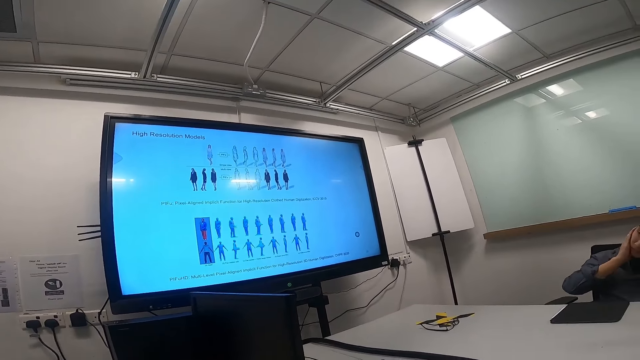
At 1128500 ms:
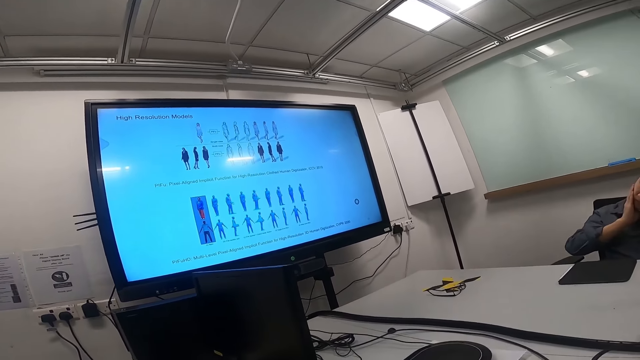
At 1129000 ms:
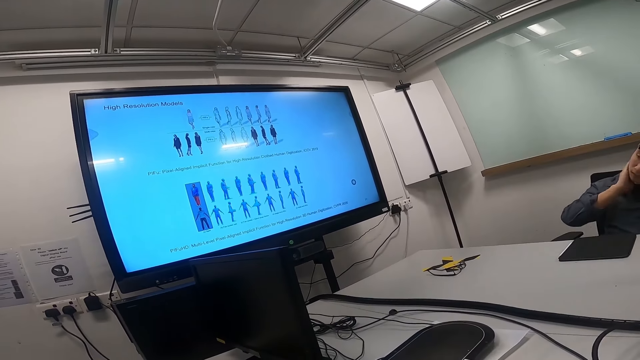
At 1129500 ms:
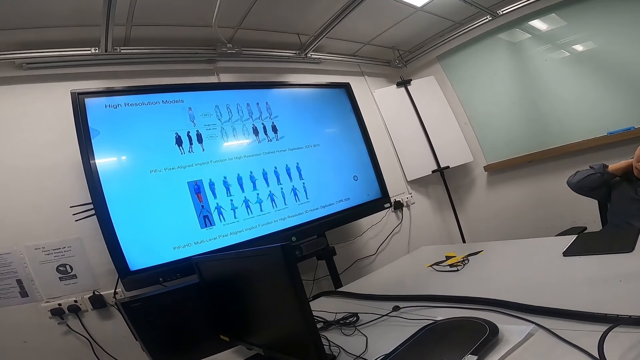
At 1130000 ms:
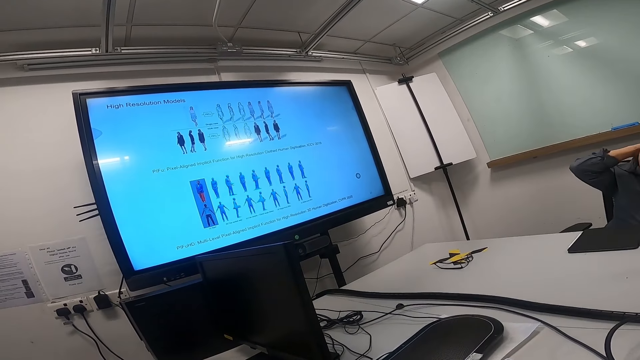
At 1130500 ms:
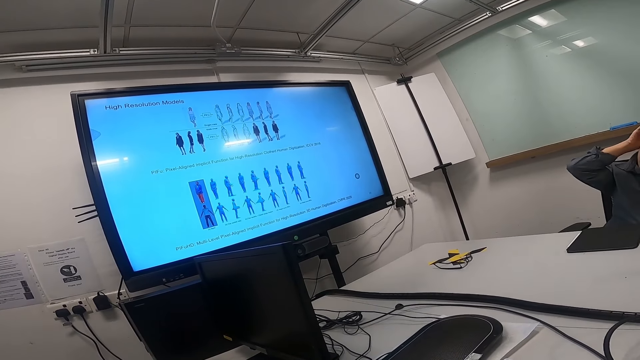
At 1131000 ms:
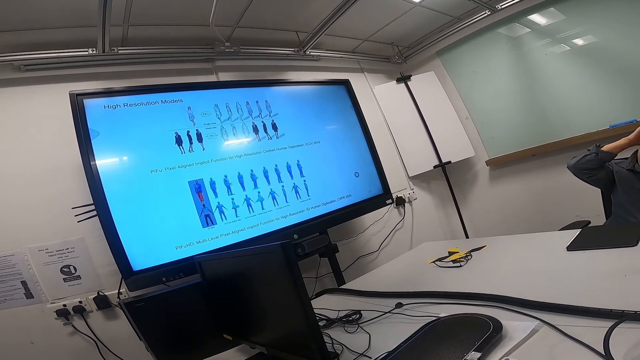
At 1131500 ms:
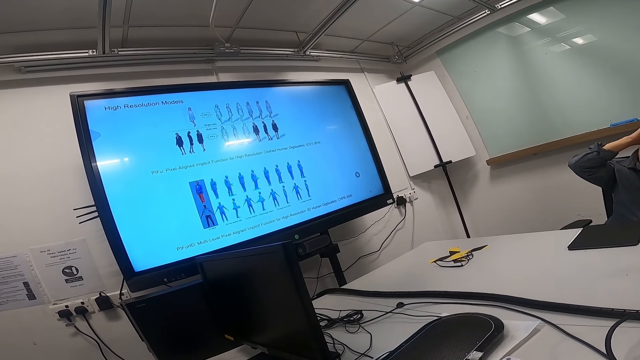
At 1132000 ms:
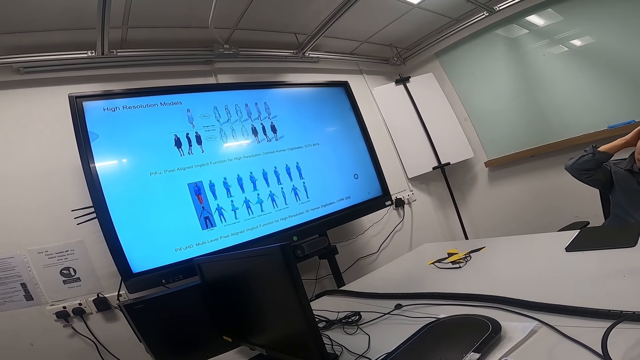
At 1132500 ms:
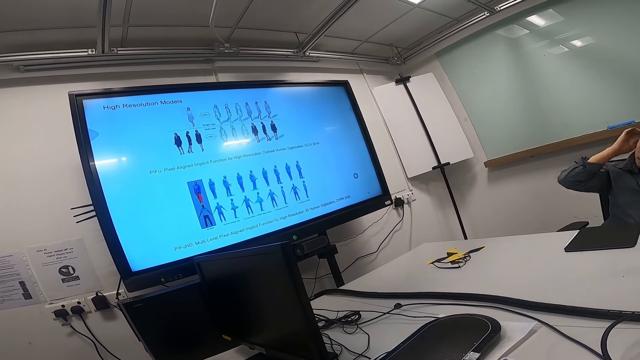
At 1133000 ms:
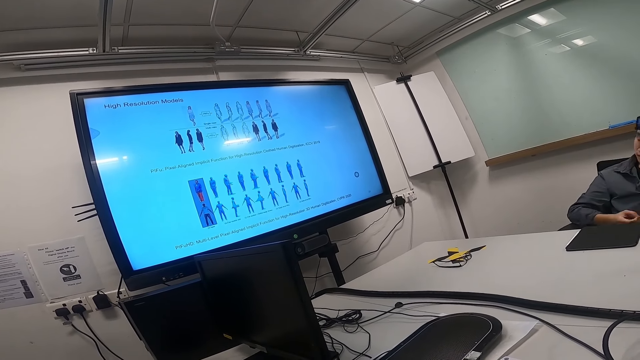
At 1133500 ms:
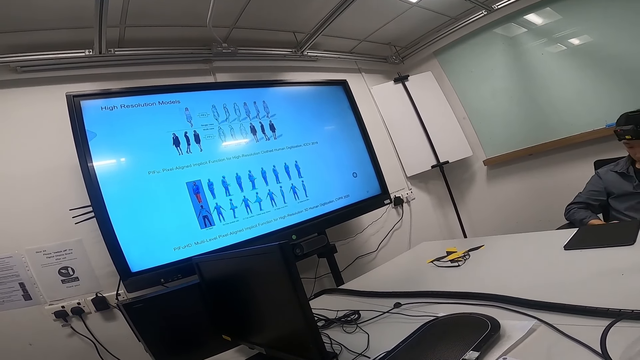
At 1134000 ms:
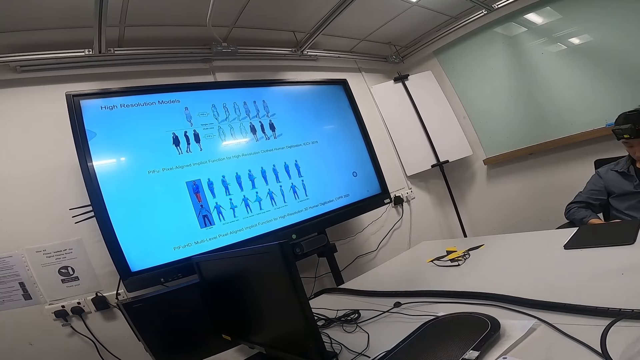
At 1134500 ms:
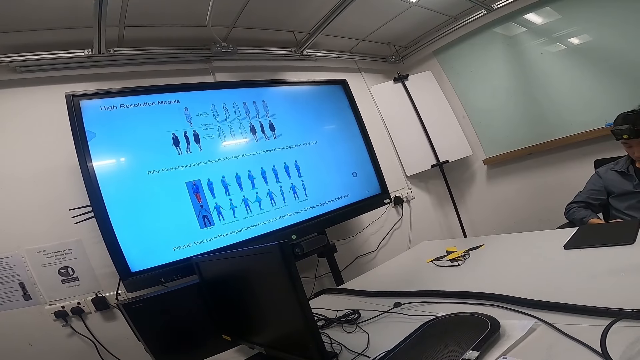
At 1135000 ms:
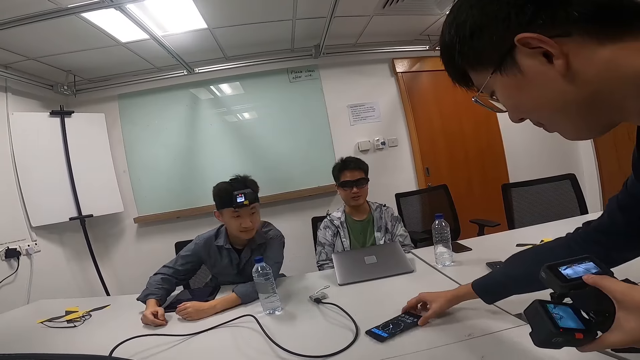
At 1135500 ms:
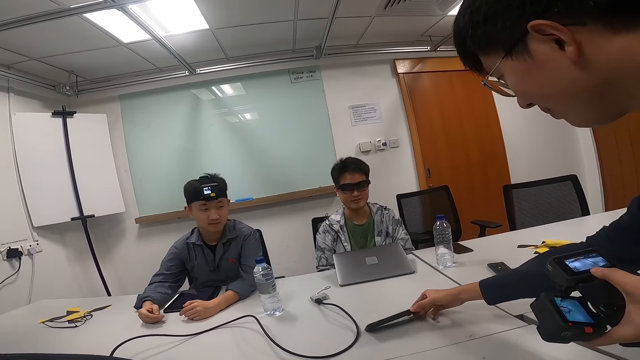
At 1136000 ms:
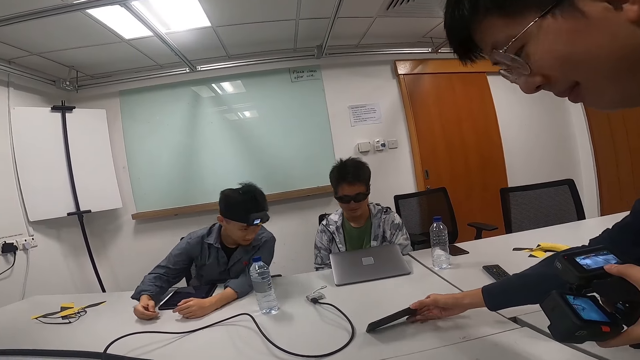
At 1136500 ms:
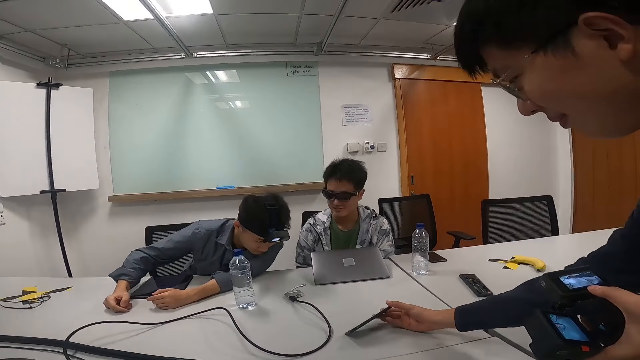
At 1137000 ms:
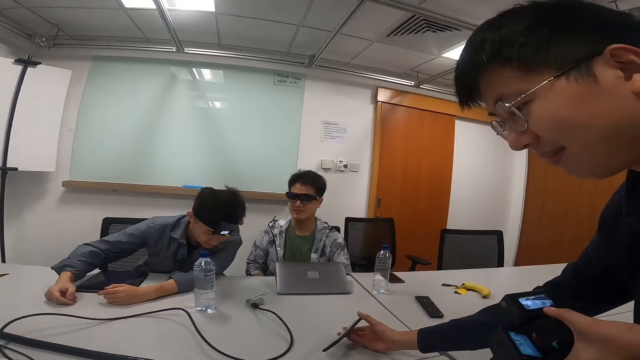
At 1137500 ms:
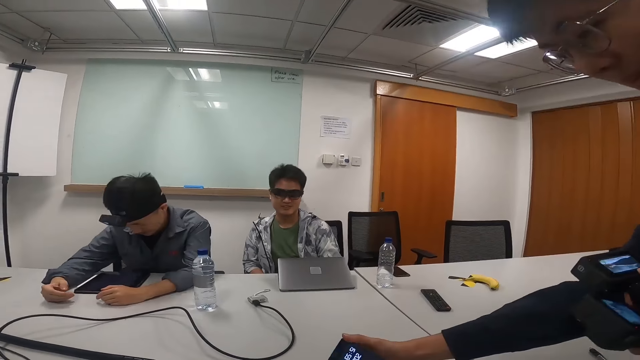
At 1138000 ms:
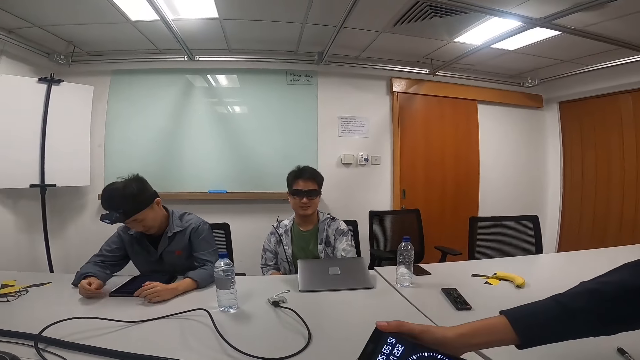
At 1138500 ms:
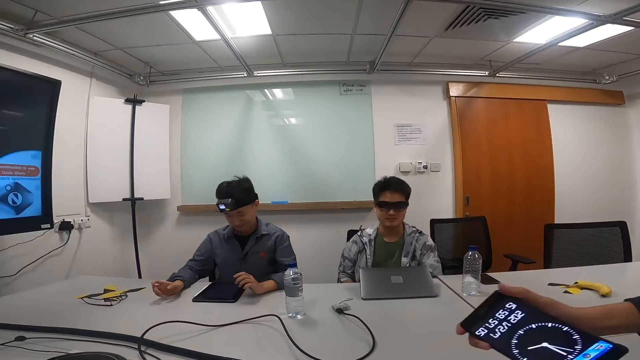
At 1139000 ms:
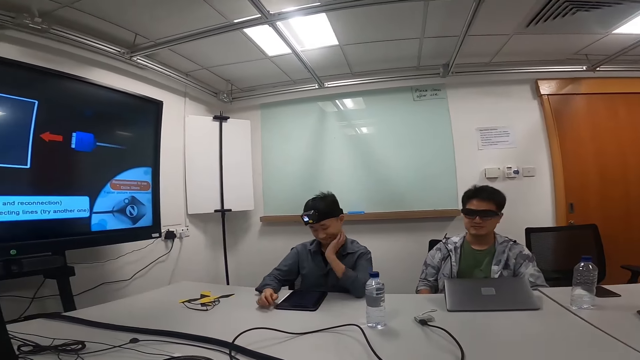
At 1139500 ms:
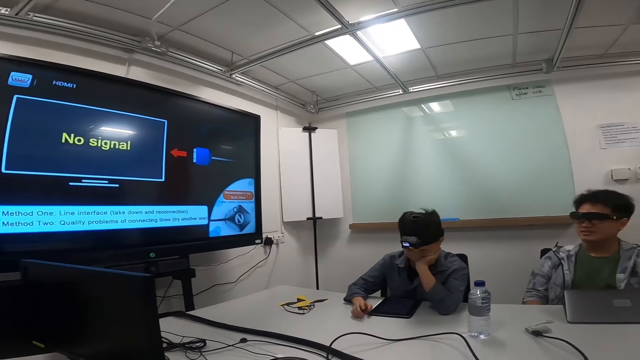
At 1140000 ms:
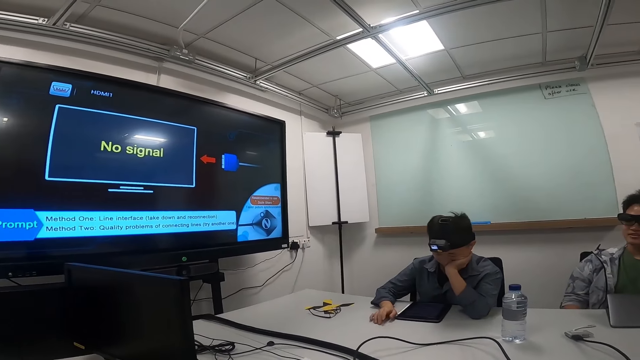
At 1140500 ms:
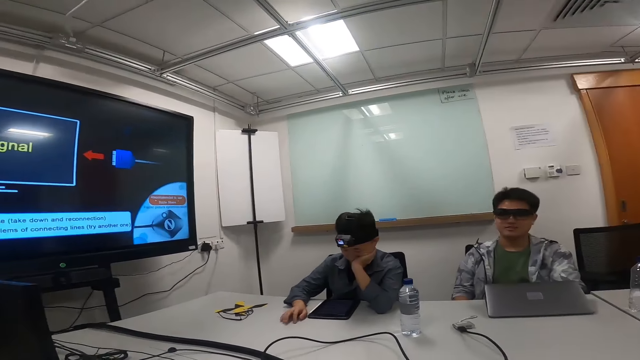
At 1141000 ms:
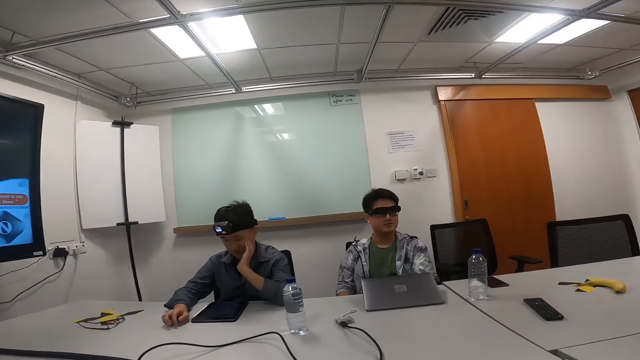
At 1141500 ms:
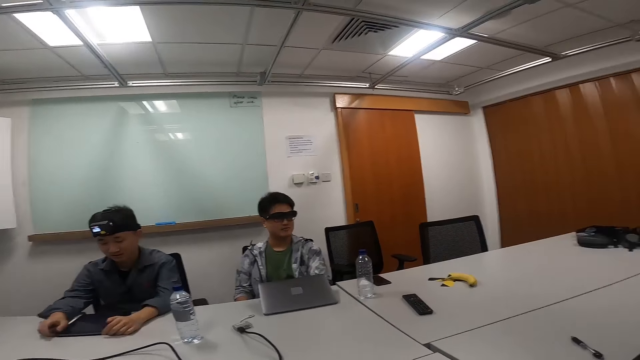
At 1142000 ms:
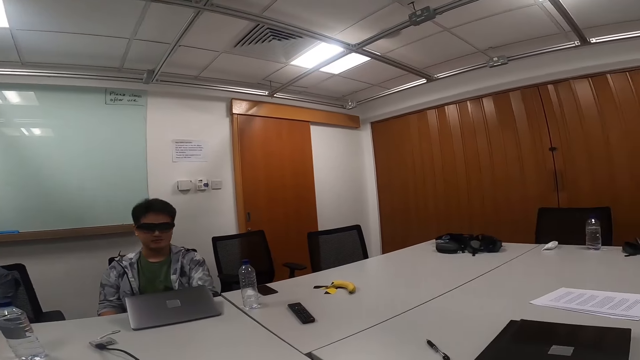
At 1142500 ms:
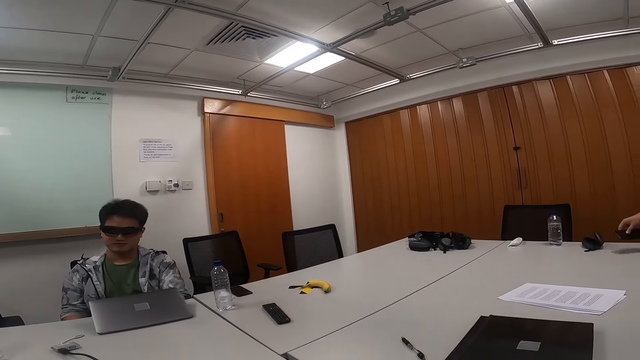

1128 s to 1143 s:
A person grasps his neck with his hand. Another person conveys information with a smart phone to the first person and a third person. The first person looks at the camera in his hands while the second and third person look over to him. The first person looks at the information in the smart phone. The second person picks up the smart phone. The second and third person laugh. The camera wearer looks around. The first person looks at his android tablet. The camera wearer looks around again.

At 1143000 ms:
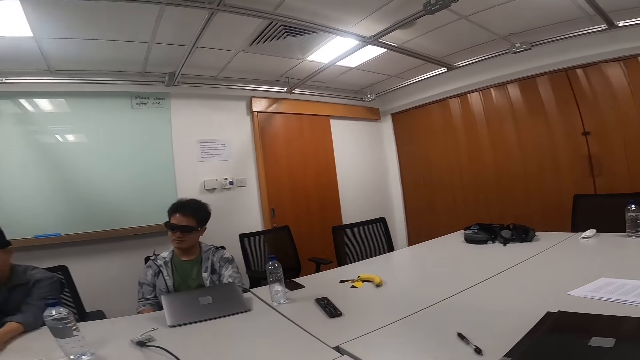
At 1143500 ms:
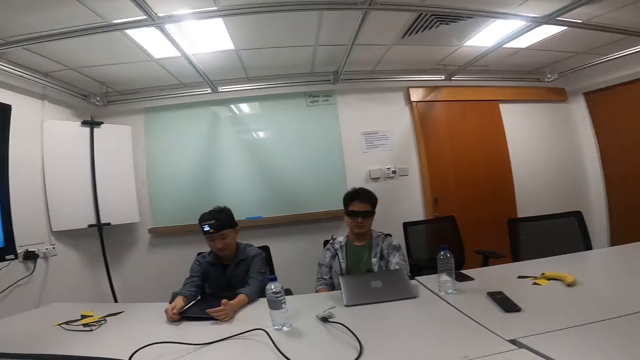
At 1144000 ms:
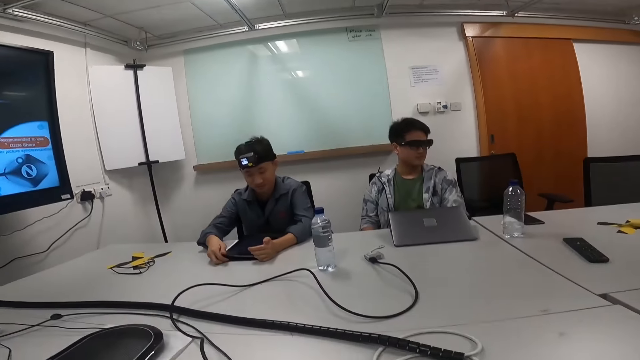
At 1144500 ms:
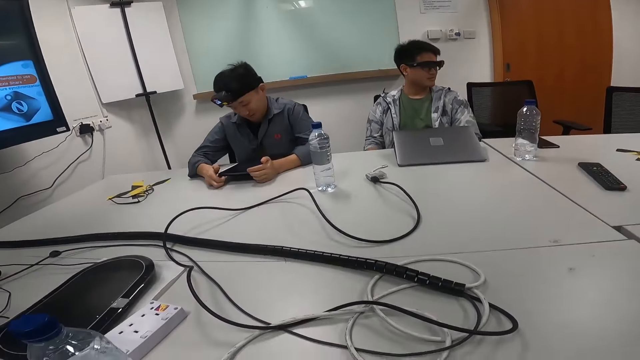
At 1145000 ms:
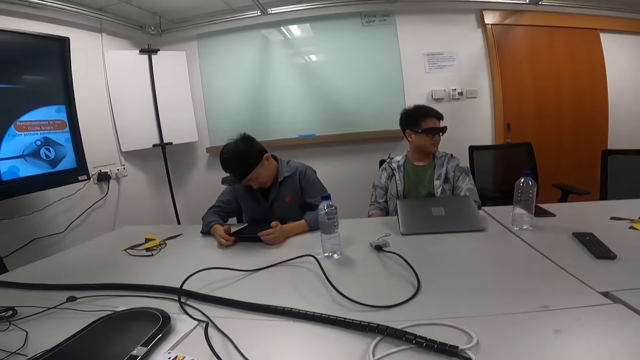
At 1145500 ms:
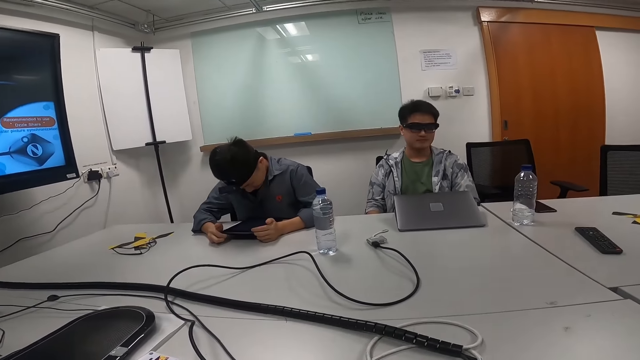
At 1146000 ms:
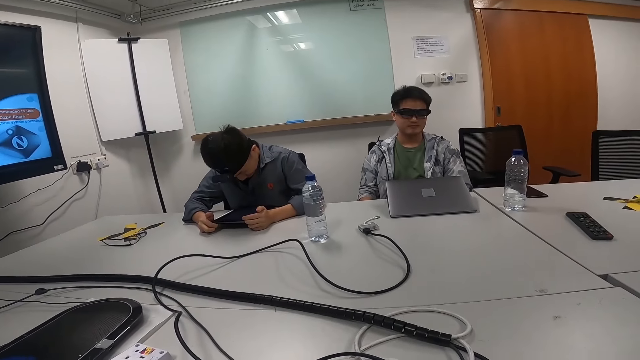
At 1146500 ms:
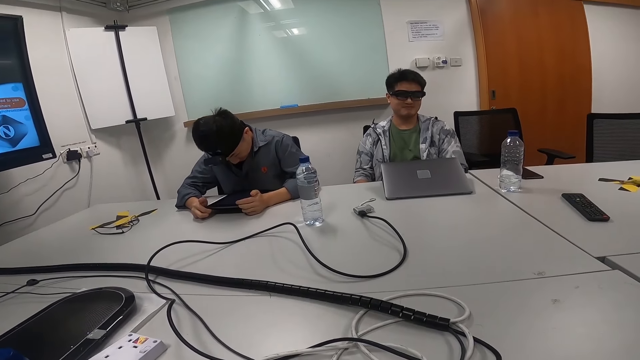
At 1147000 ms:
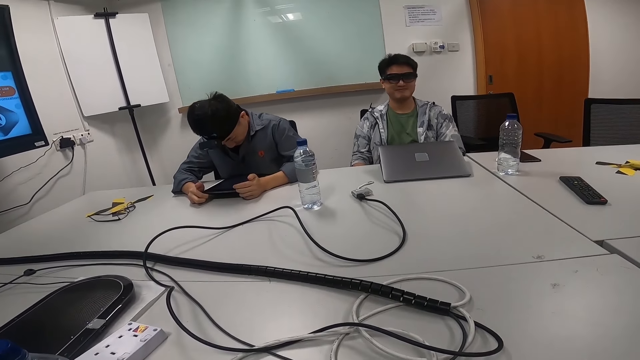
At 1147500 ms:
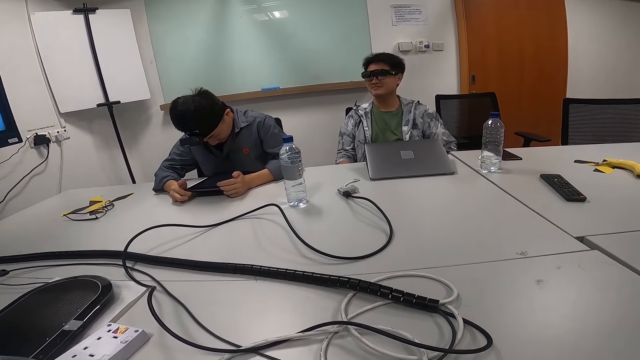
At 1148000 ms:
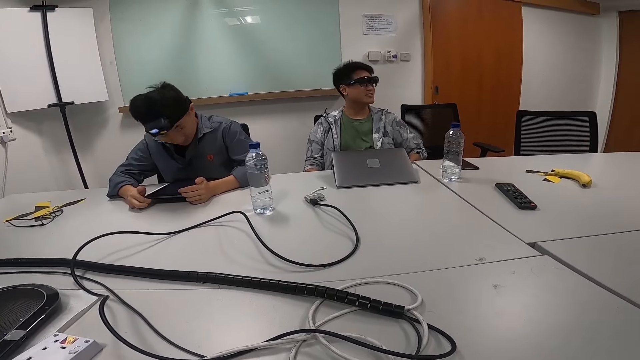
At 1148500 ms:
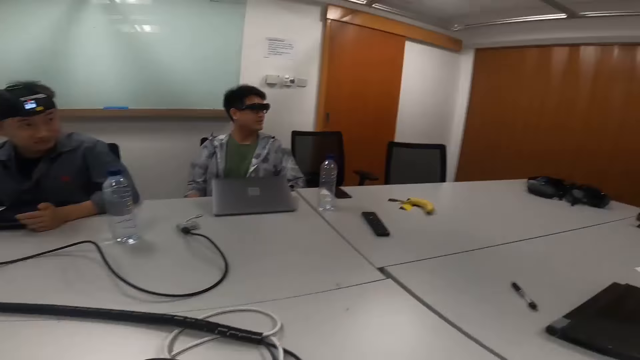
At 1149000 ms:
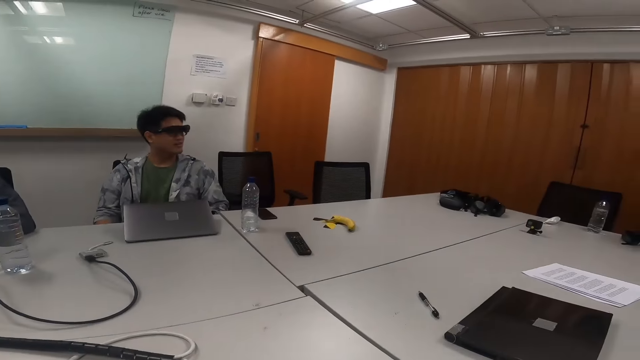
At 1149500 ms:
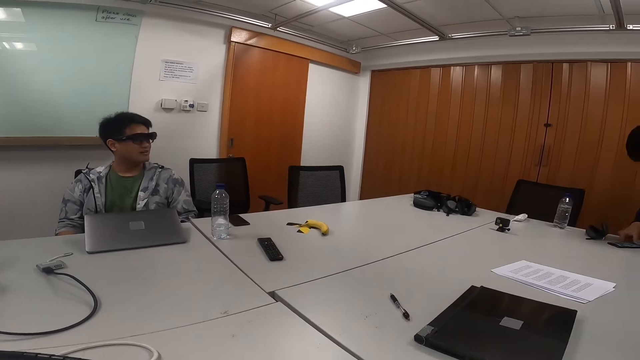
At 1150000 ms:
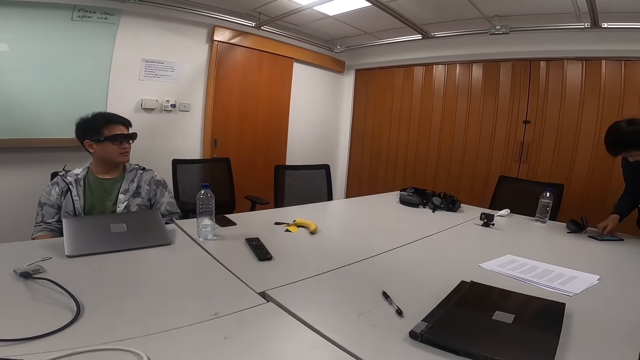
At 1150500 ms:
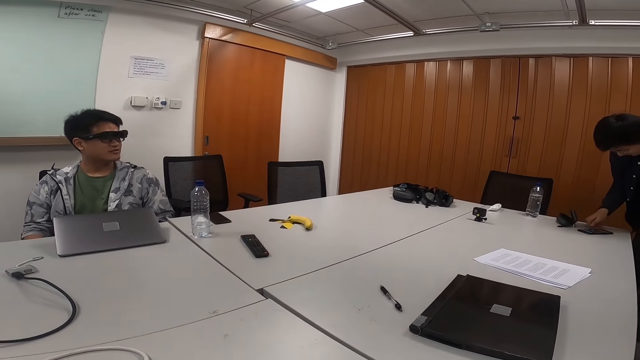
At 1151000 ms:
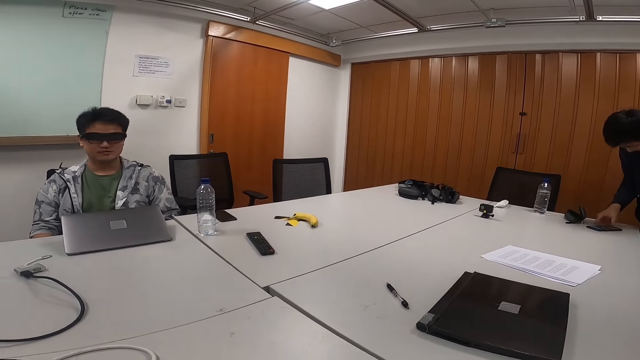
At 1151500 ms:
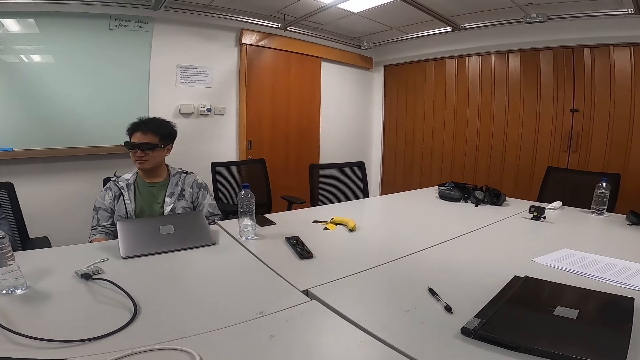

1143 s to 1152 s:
A person puts a smart phone on the table. The camera wearer looks around. The person and another person laugh. The first person talks to the other person and a third person. The first person operates on the smart phone.
